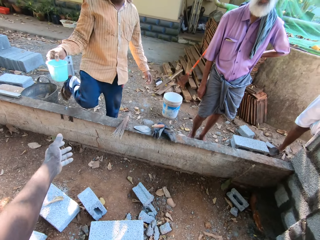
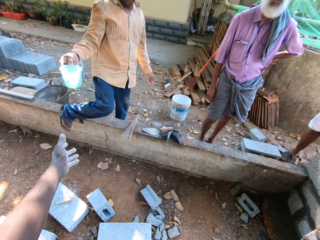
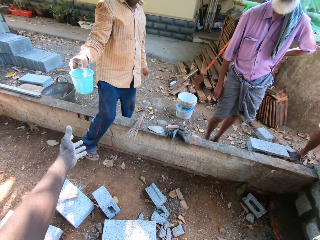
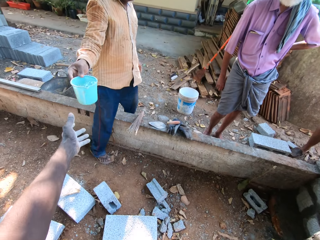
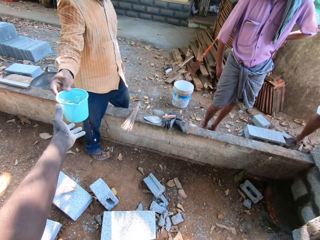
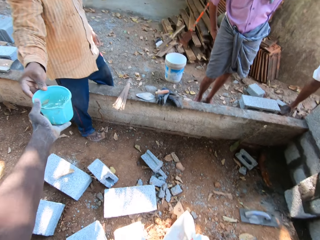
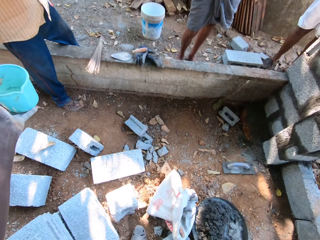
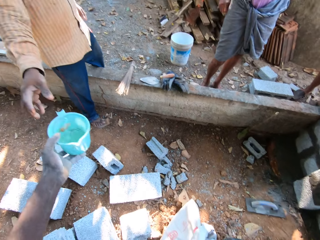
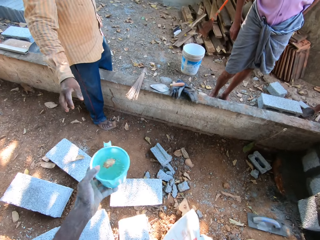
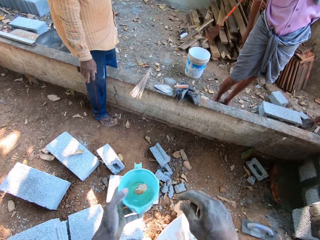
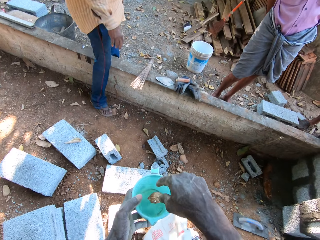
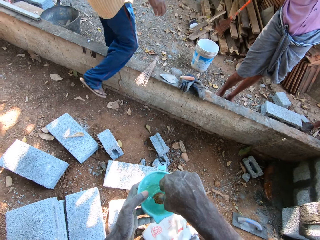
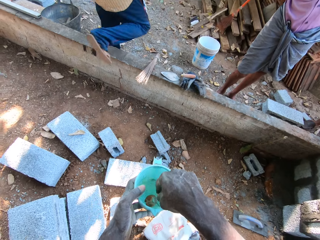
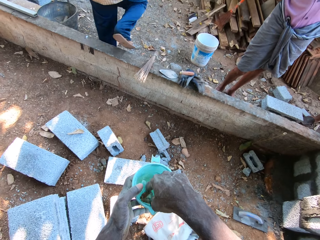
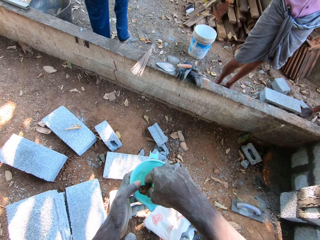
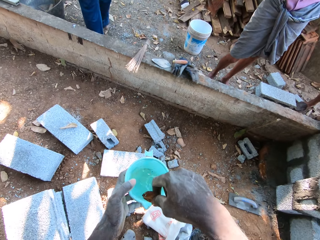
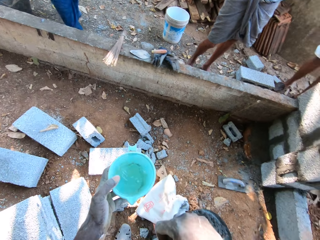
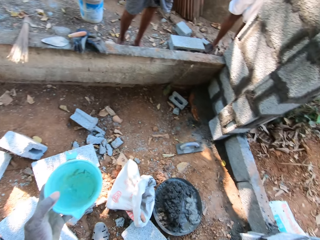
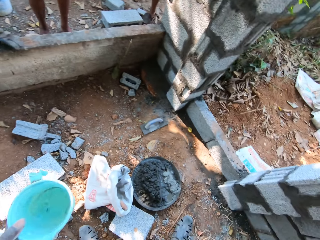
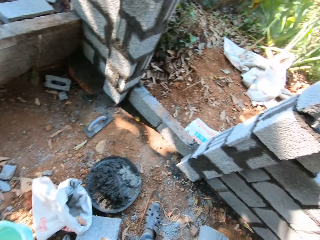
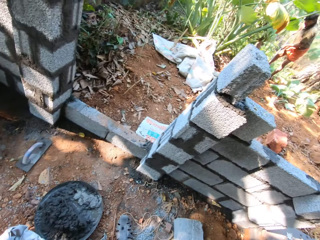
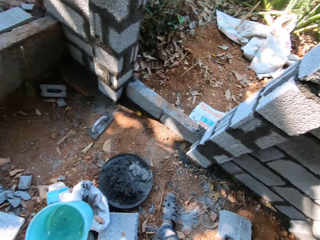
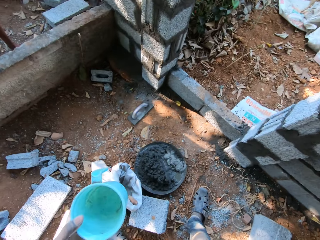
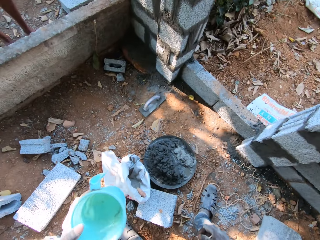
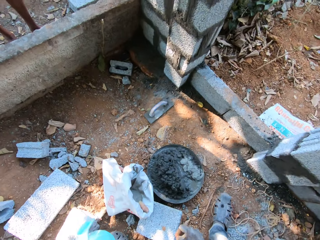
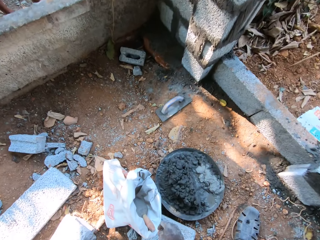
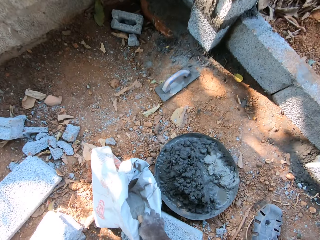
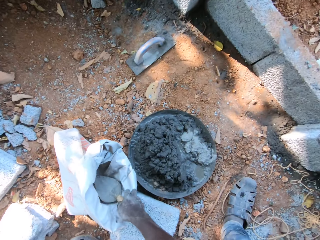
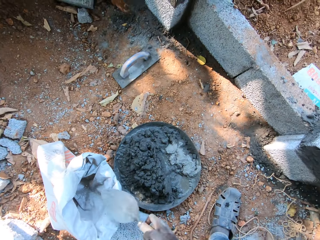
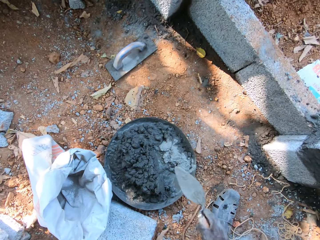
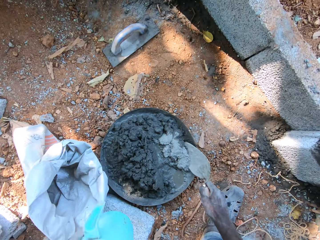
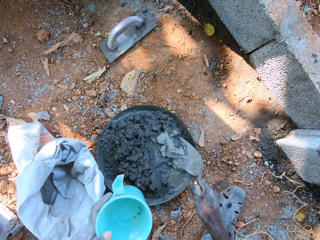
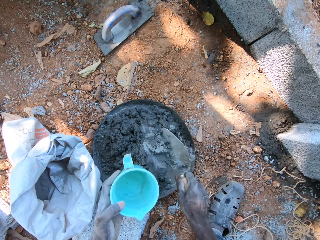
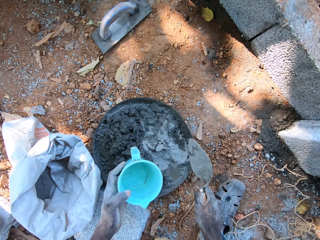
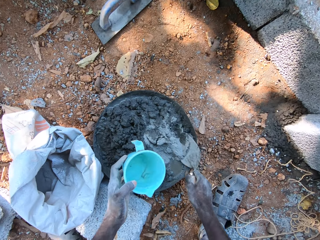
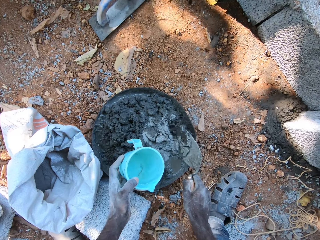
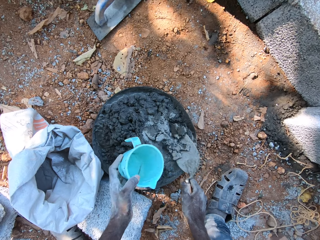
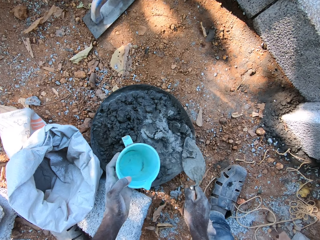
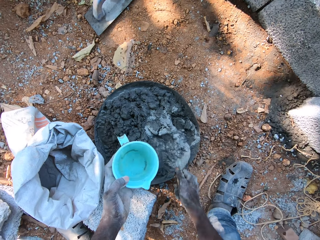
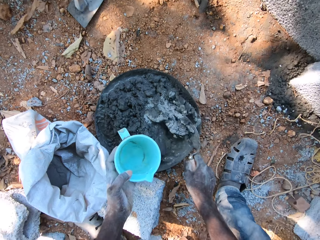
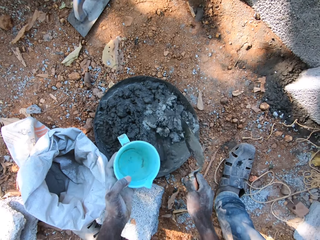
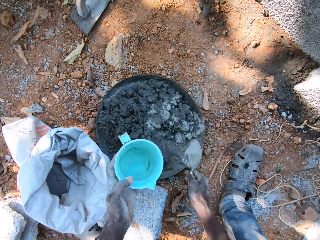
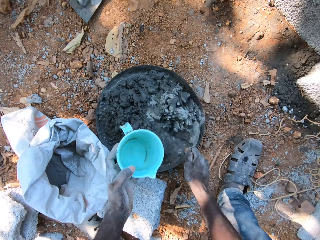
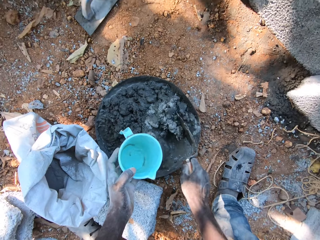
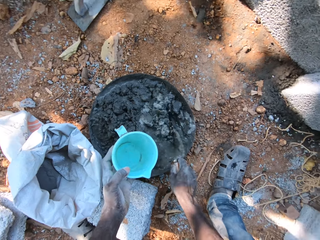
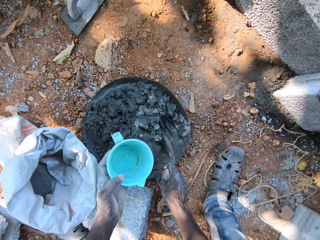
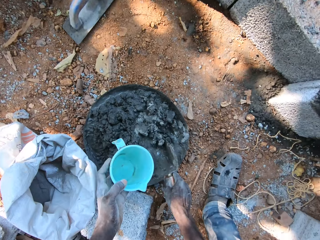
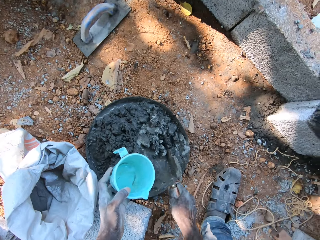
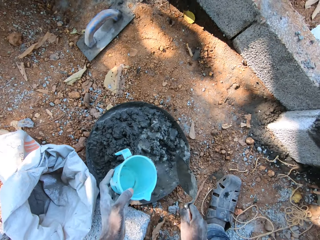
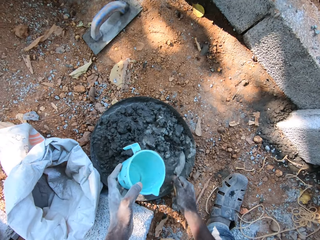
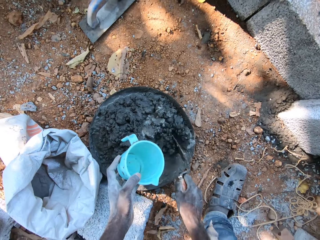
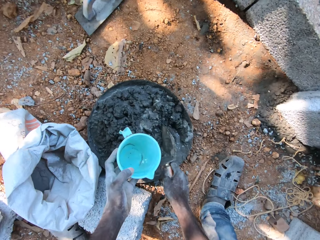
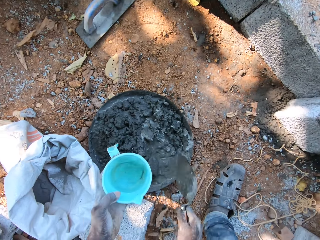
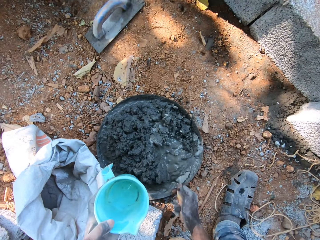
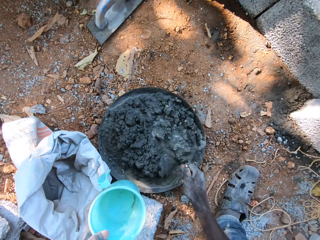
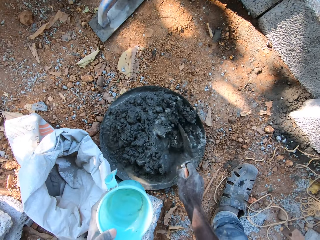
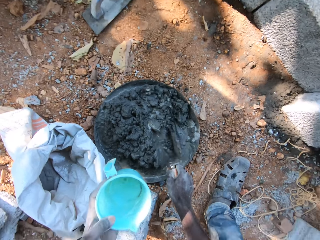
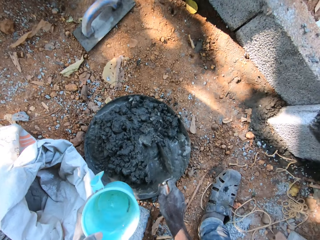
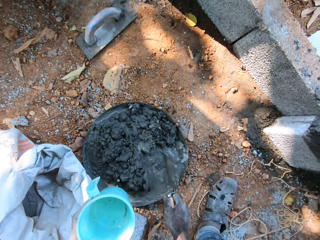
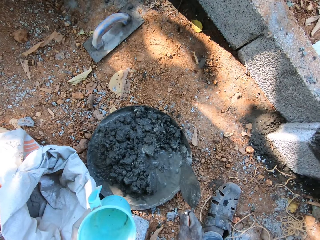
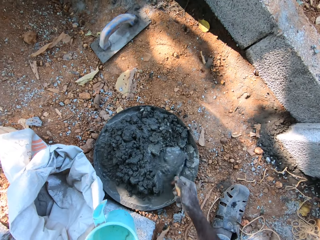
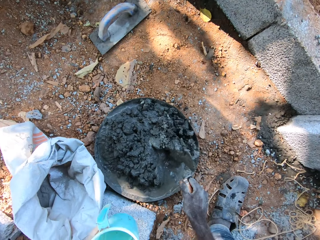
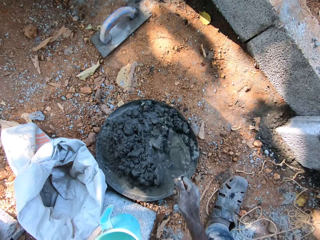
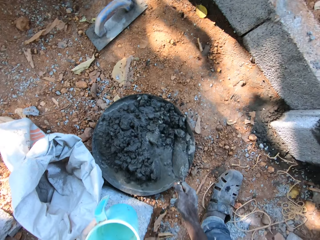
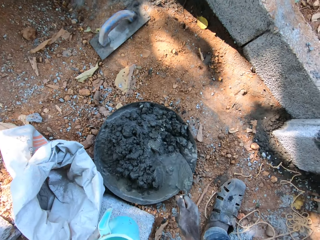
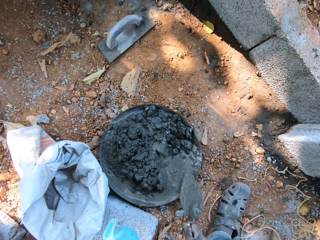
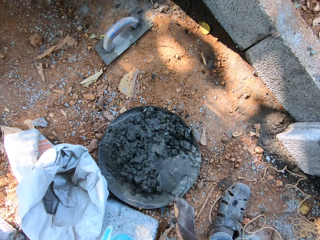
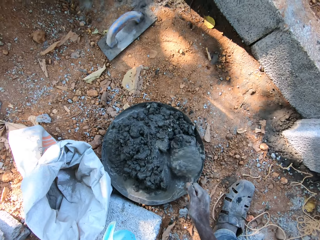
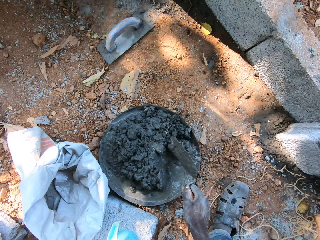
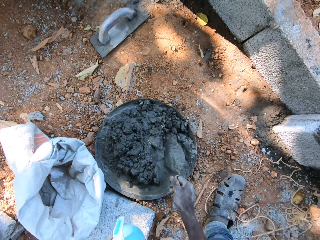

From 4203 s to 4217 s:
The man passes the plastic cup of water to the camera wearer with his right hand. He removes a leaf or trash from the plastic cup of water with his right hand. He throws the trash down. He takes the hand trowel from the sack with his right hand. He mixes the cement or concrete in the head pan with the hand trowel in his right hand. He pours water in the head pan from the plastic cup of water in his left hand. He mixes the concrete. He pours water in the head pan from the plastic cup of water in his left hand.

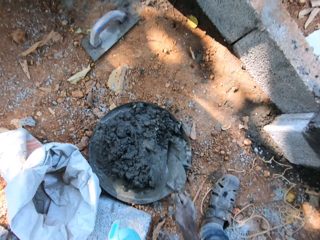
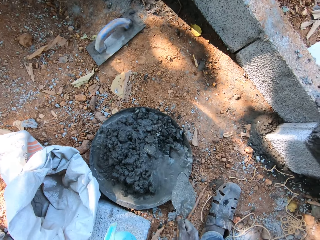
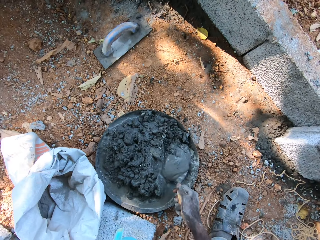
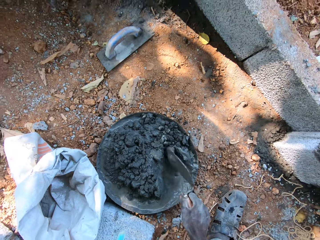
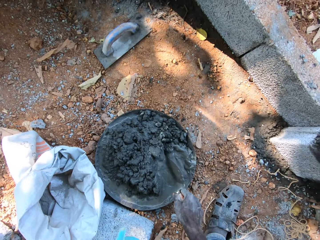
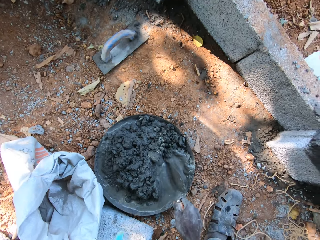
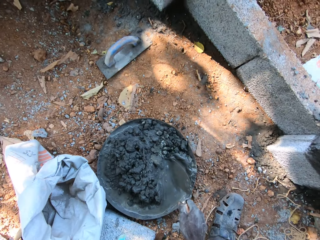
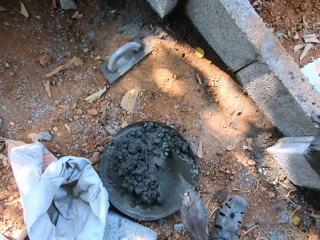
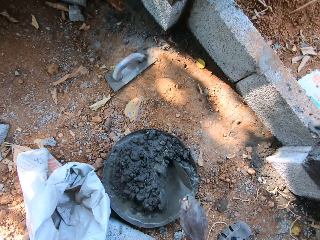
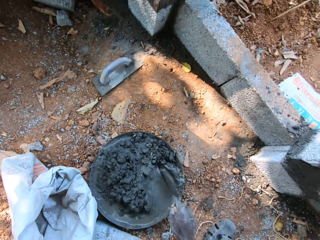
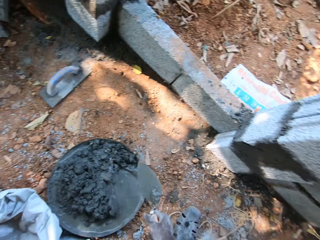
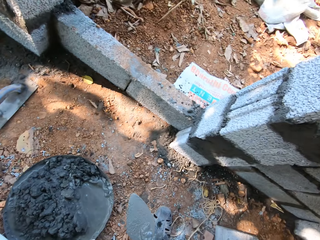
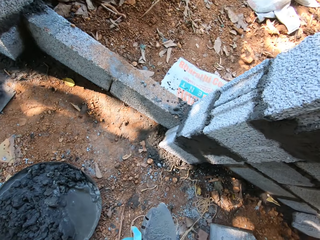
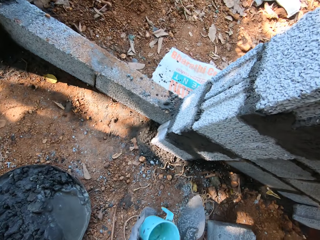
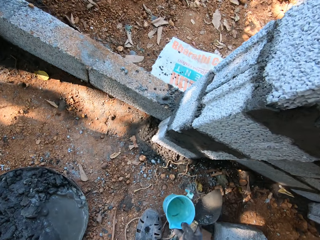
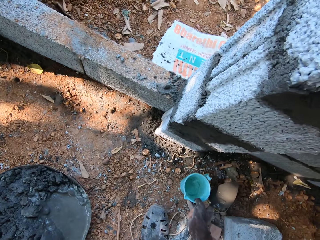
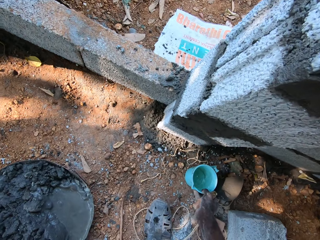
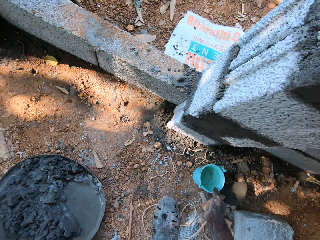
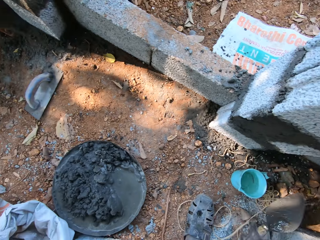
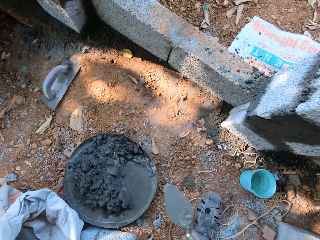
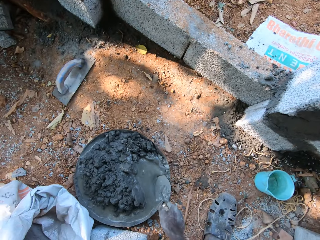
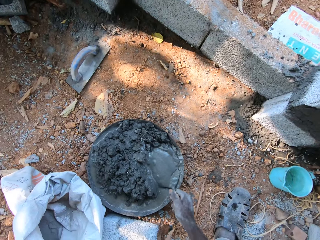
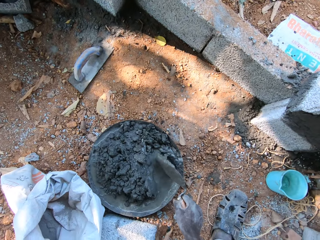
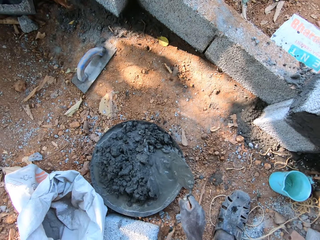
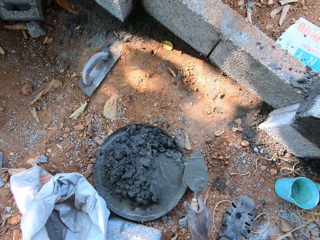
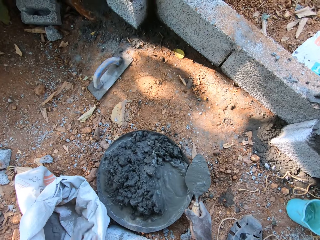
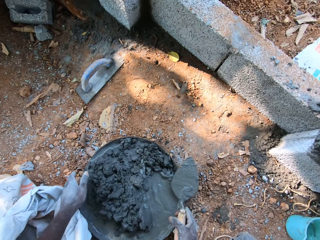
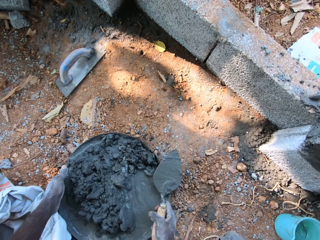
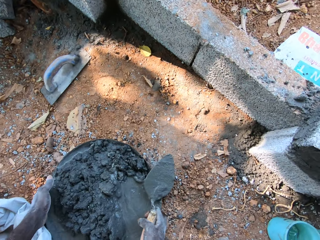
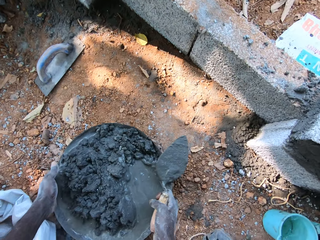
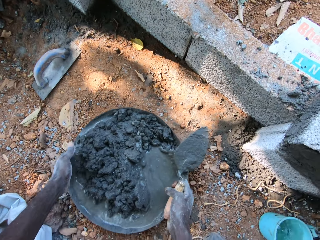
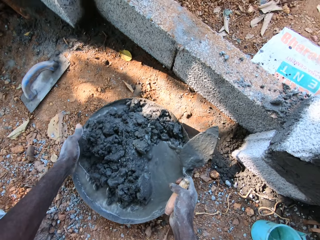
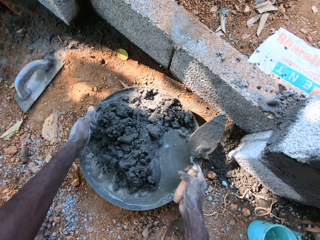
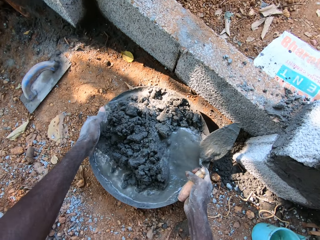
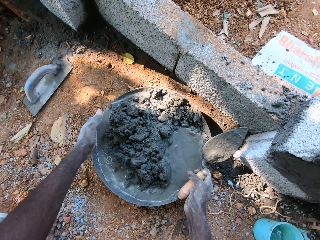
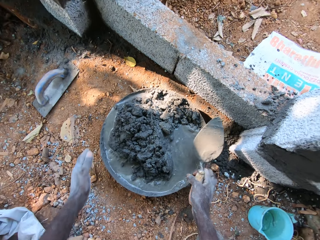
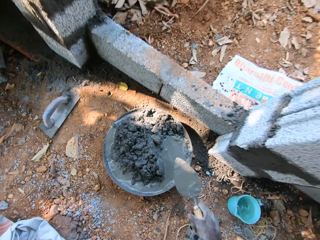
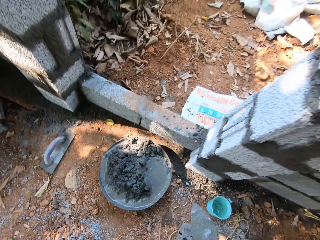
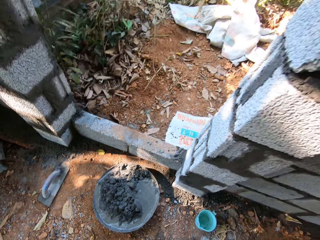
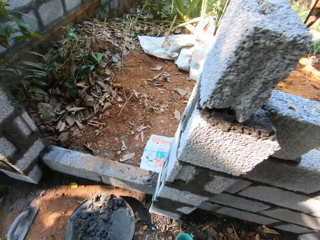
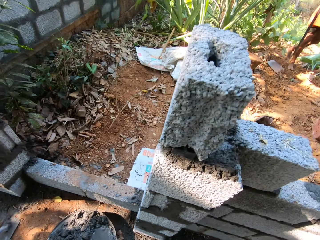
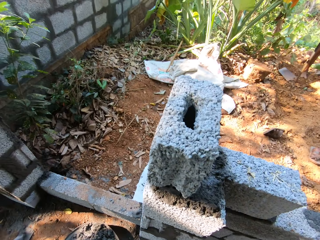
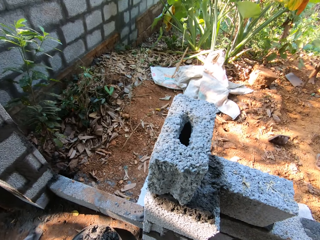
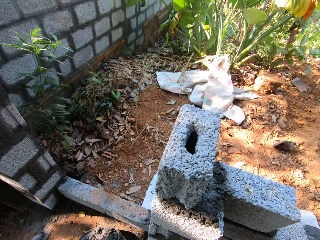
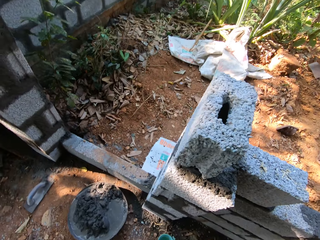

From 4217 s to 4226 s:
The camera wearer passes the plastic cup of water from his left hand to his right hand. He drops the plastic cup of water on the floor with his right hand. He mixes the cement in the head pan with the hand trowel in his right hand. He moves the head pan aside on the floor with both hands.
